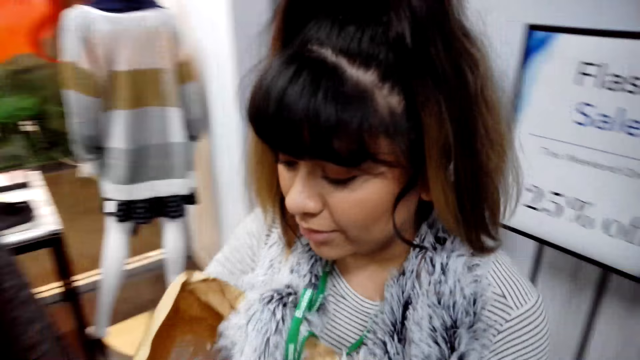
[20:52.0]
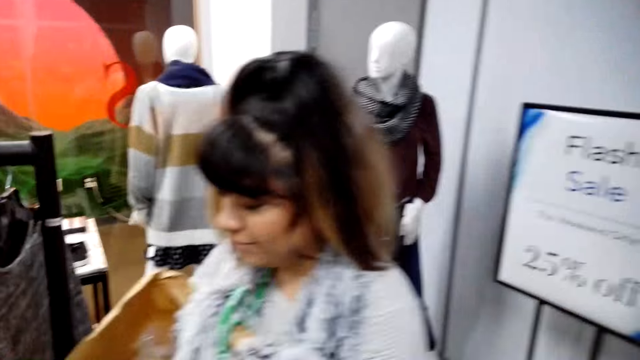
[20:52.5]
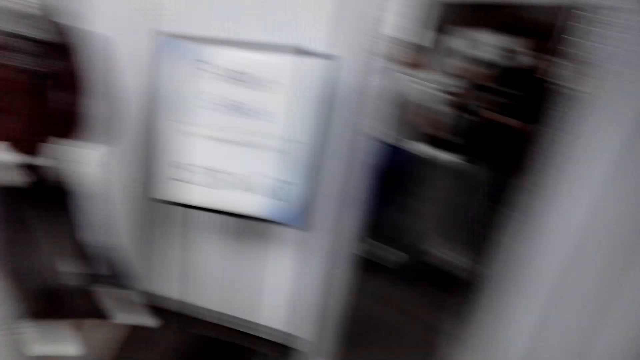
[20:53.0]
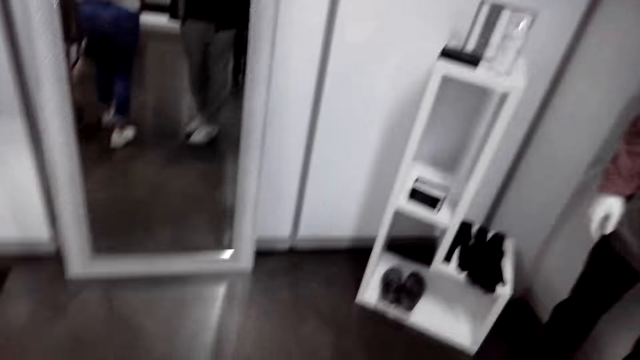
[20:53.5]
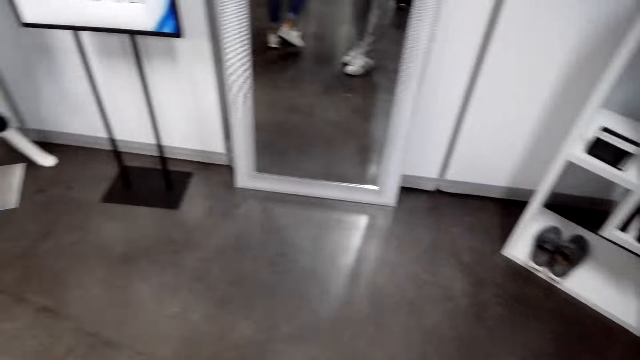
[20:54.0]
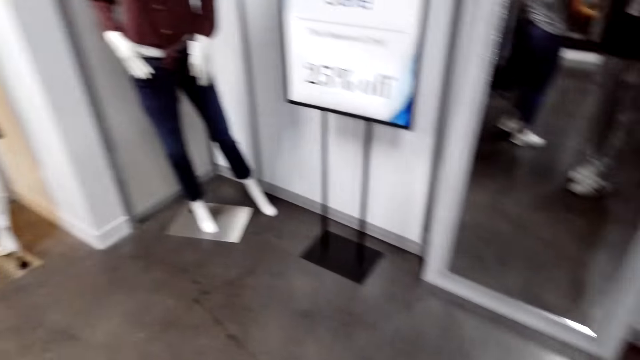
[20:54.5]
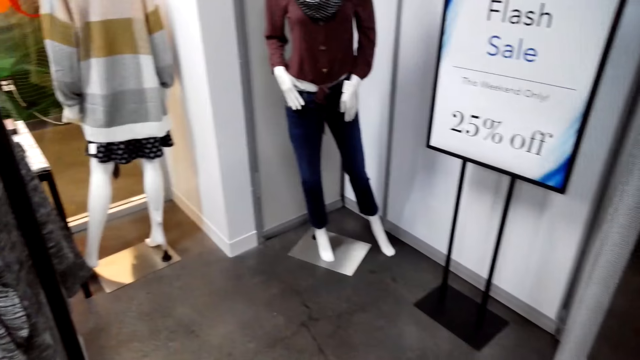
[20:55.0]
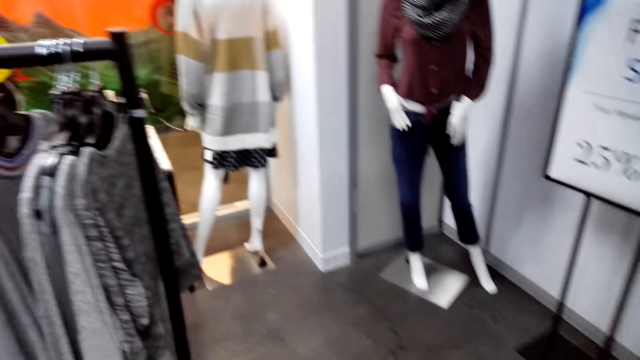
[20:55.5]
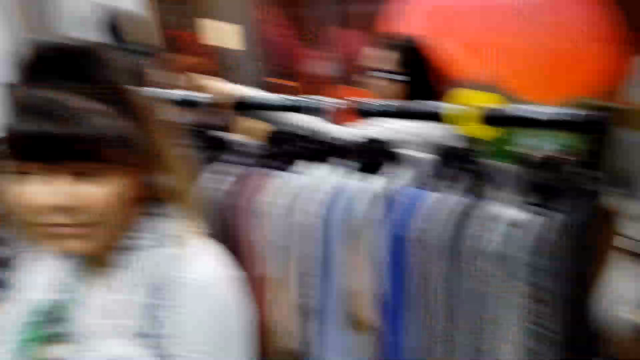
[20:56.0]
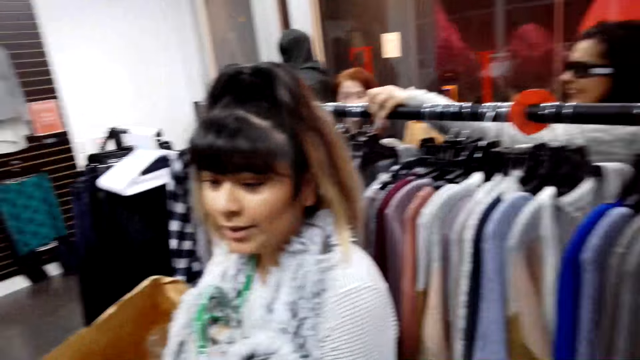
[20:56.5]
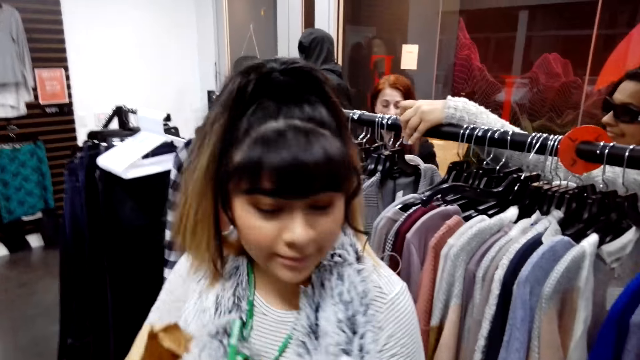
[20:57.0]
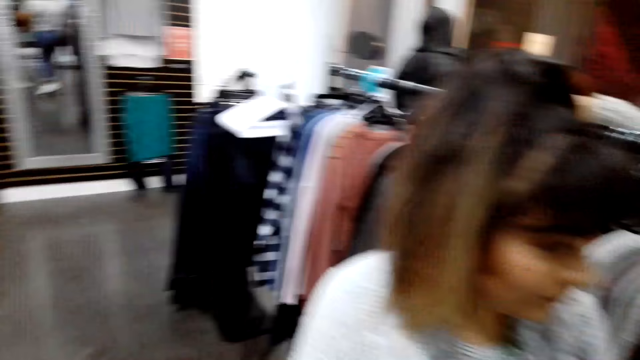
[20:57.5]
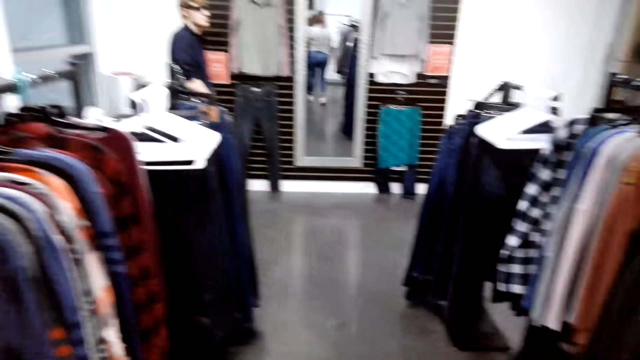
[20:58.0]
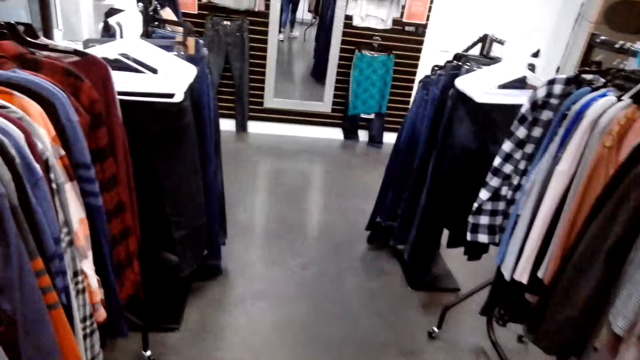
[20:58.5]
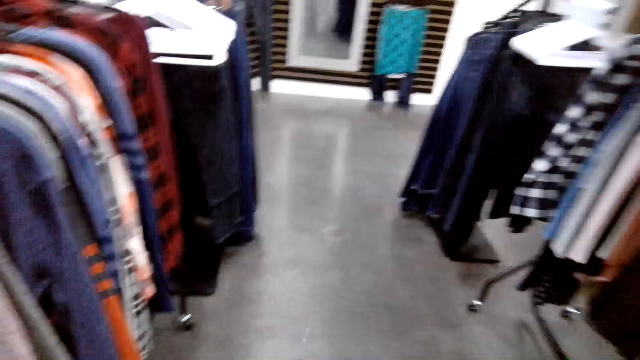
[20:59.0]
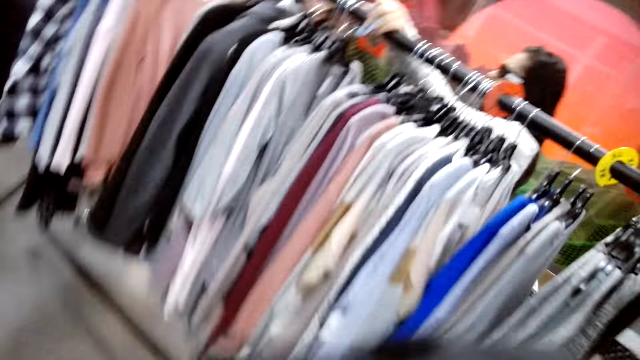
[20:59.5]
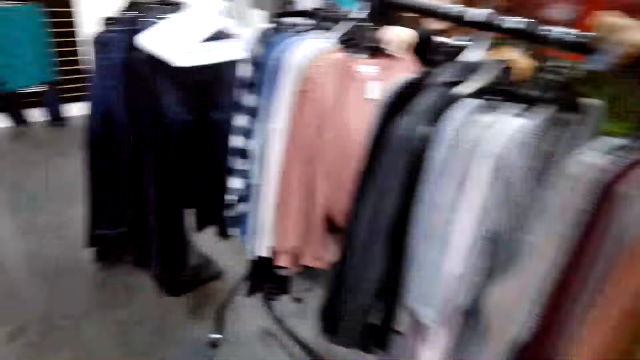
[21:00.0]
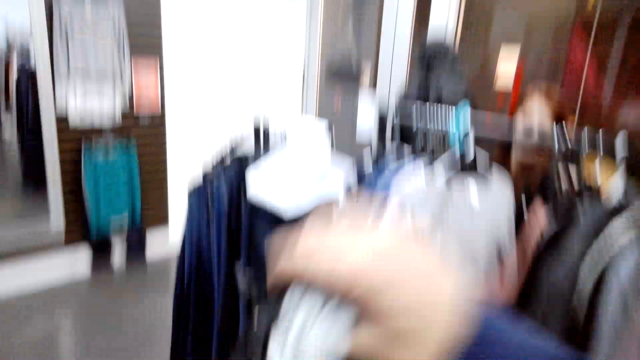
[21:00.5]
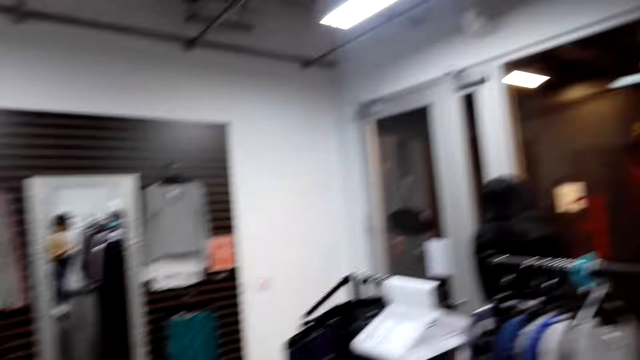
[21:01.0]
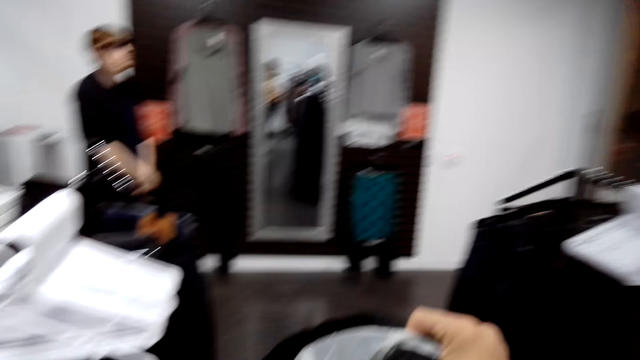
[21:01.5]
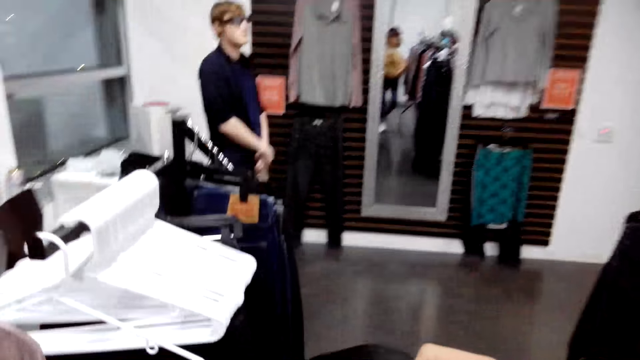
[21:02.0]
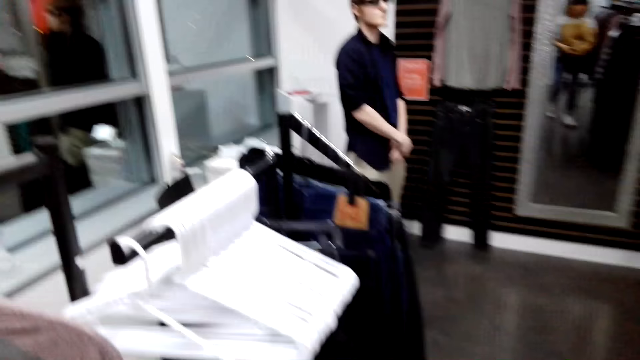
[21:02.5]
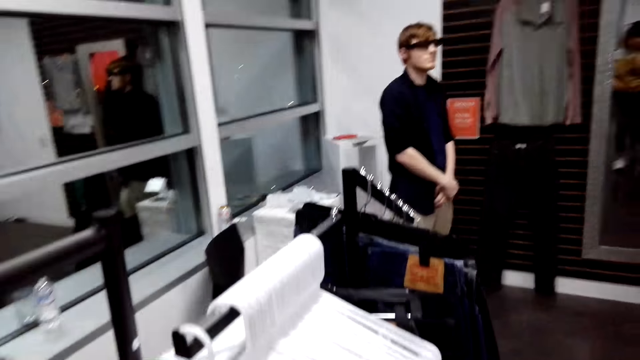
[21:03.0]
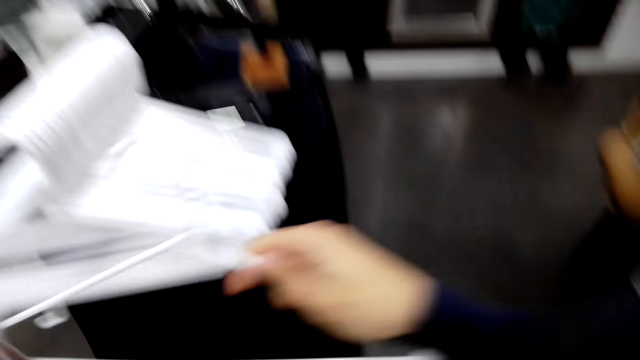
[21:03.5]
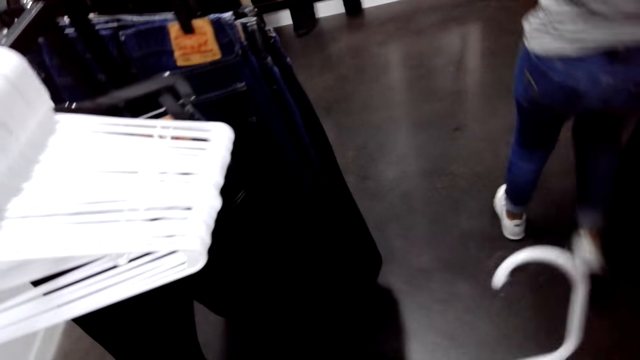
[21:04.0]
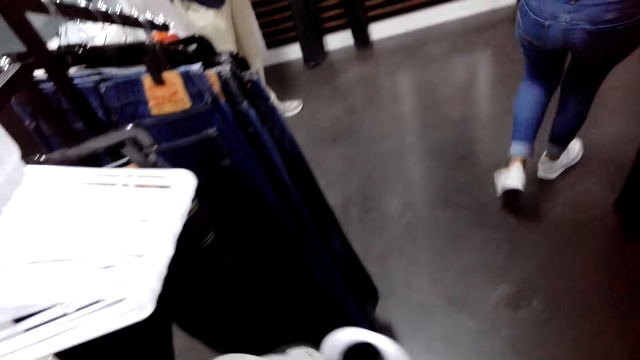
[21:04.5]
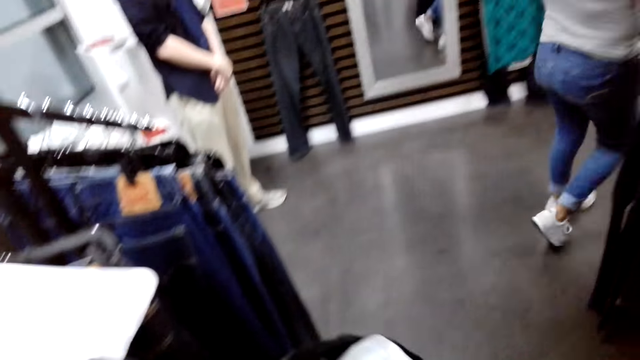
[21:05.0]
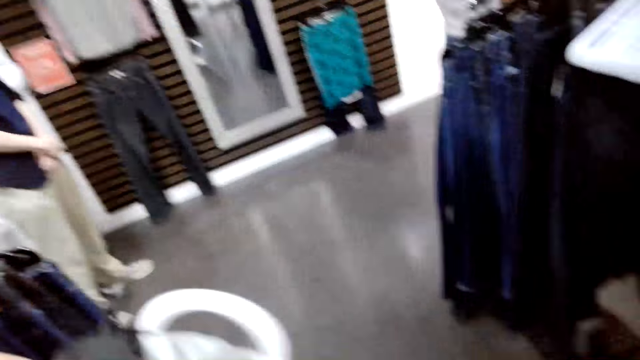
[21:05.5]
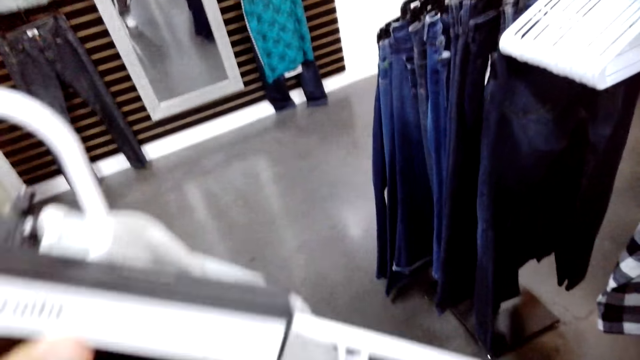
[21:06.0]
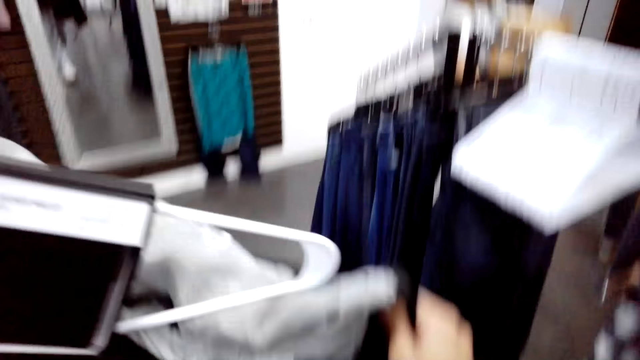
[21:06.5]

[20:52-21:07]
The camera wearer stares at the floor. They stare at the lady. They walk in the shop. They lift the cloth in the hand and pick the hanger with the right hand. The lady walks in the shop. The camera wearer walks in the shop.

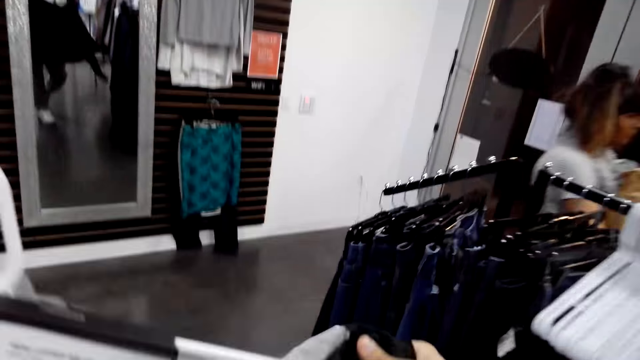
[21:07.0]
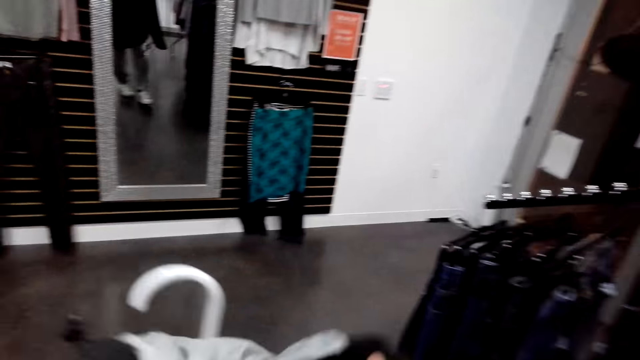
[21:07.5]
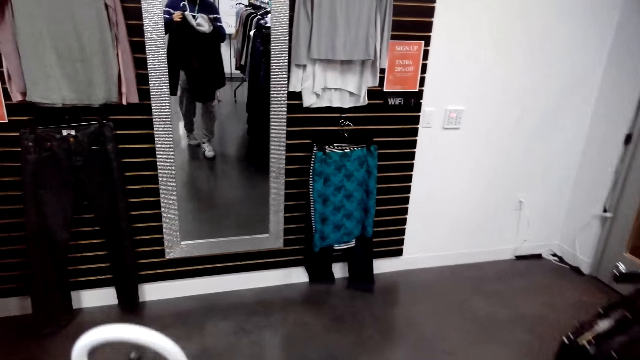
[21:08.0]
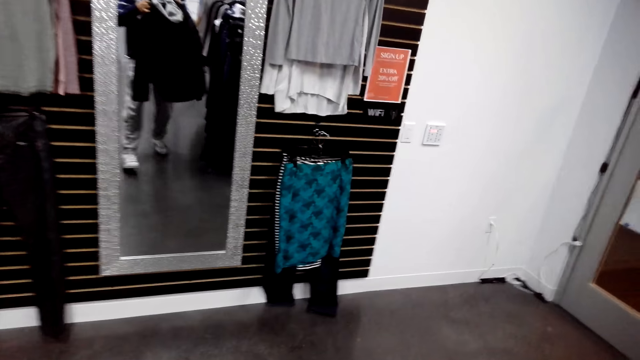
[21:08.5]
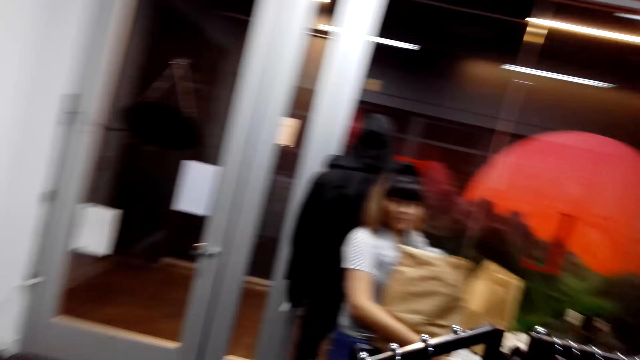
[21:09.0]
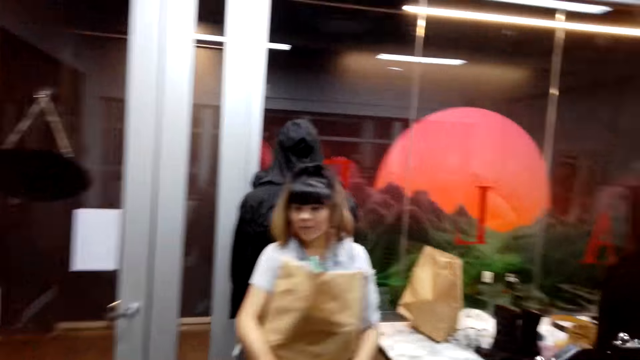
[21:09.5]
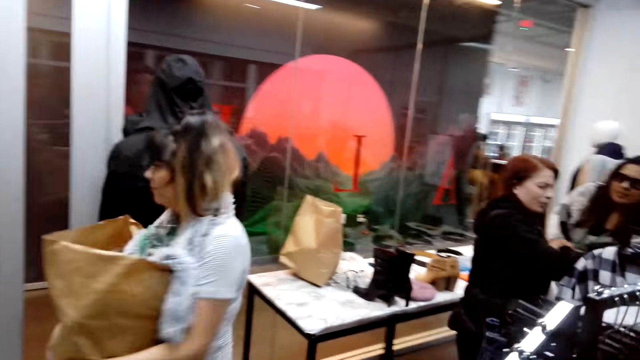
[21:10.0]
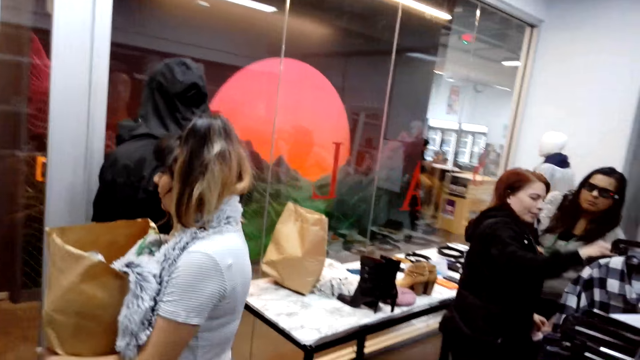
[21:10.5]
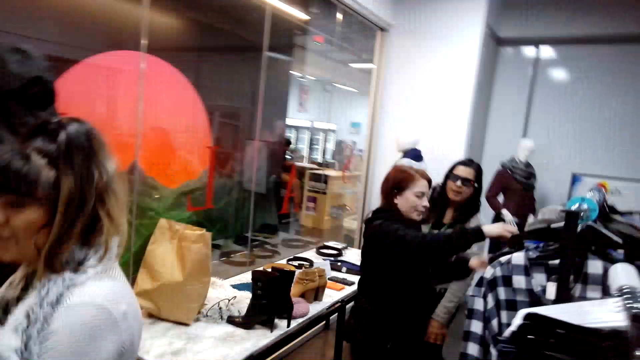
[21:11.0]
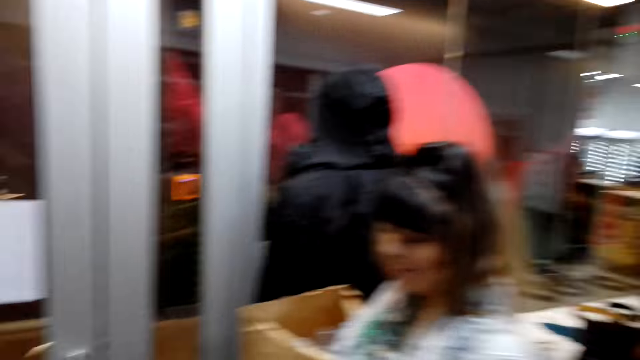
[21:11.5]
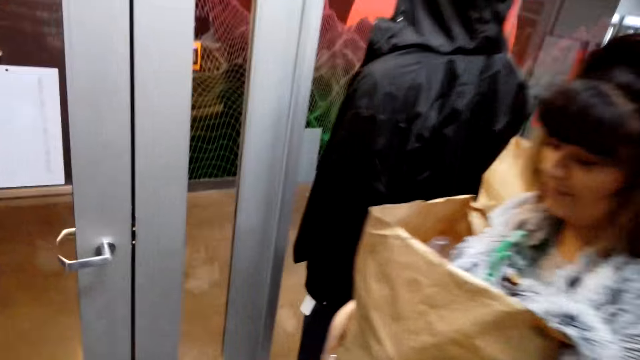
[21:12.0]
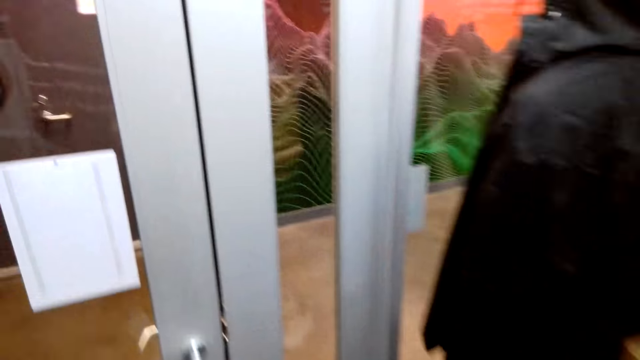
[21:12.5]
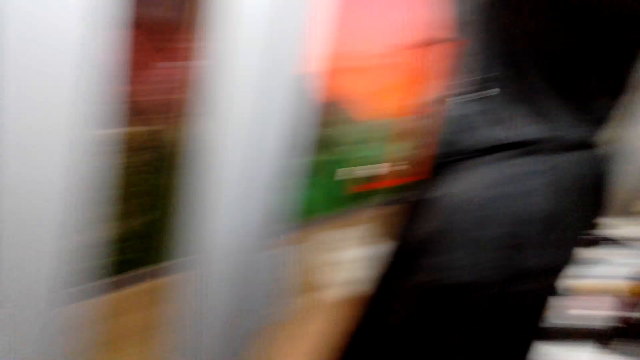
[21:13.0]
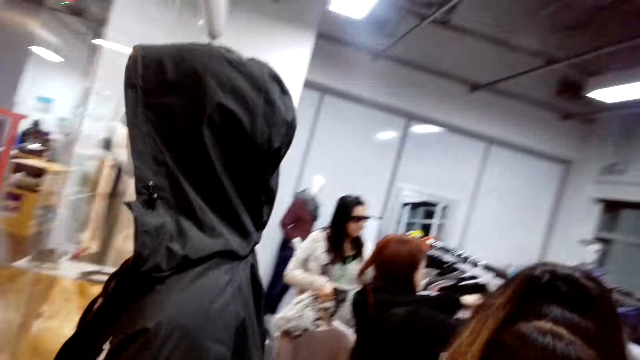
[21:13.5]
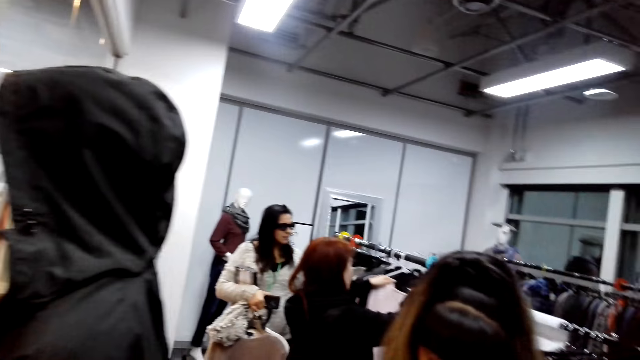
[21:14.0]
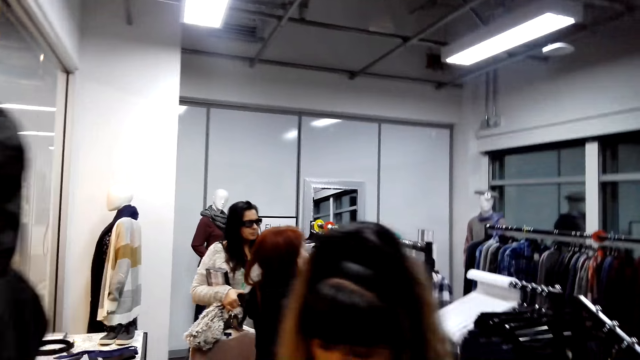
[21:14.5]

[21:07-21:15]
The camera wearer stares at the lady. They open the door with the left hand.
